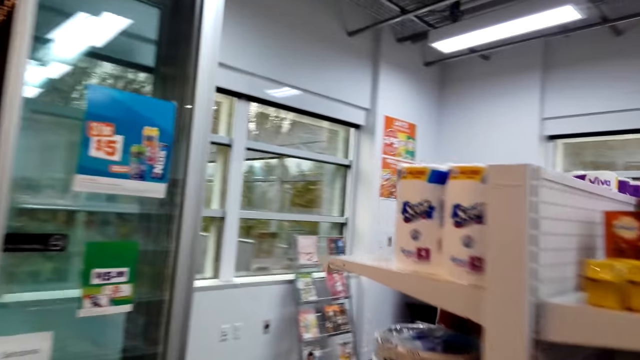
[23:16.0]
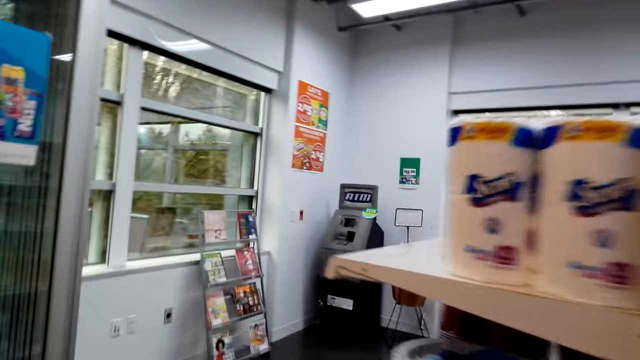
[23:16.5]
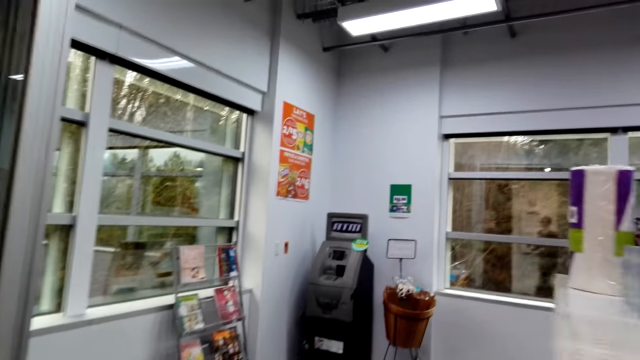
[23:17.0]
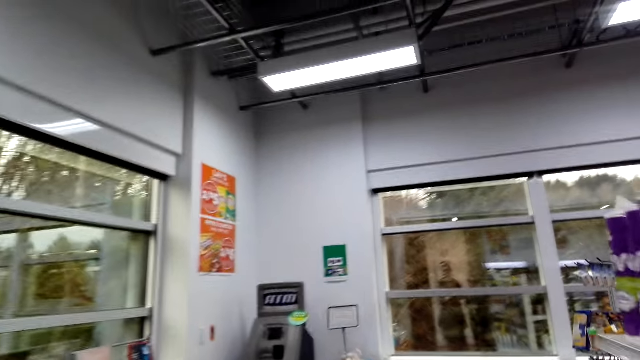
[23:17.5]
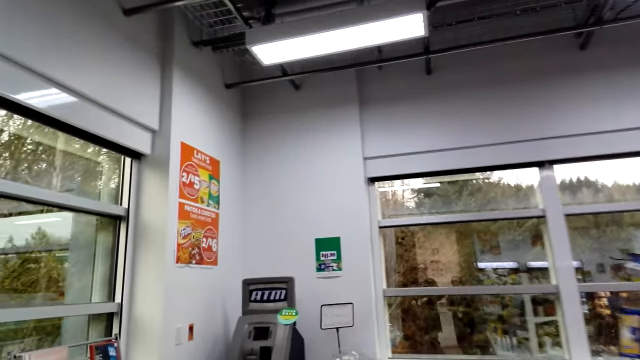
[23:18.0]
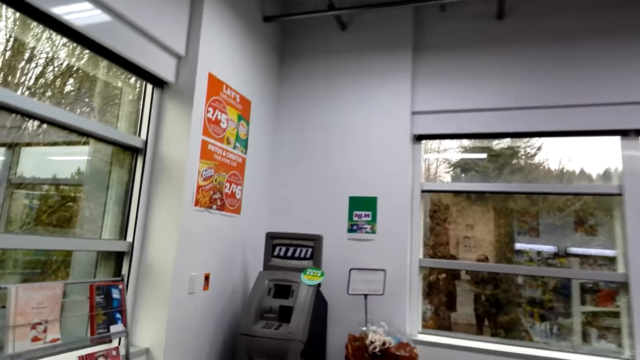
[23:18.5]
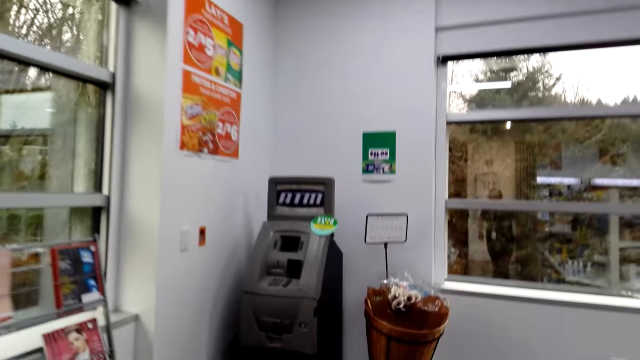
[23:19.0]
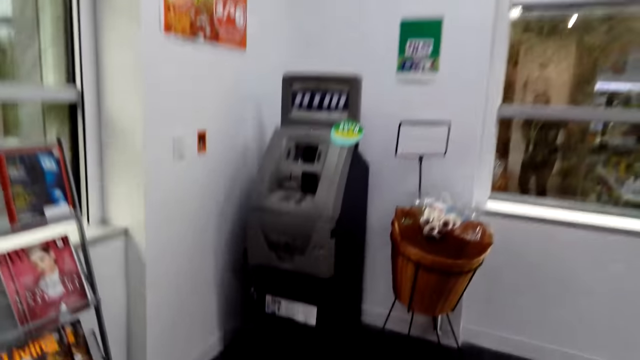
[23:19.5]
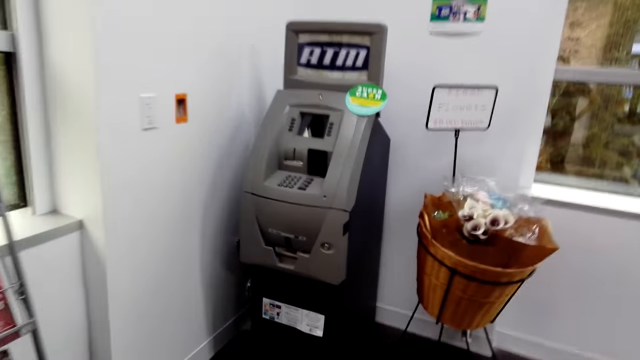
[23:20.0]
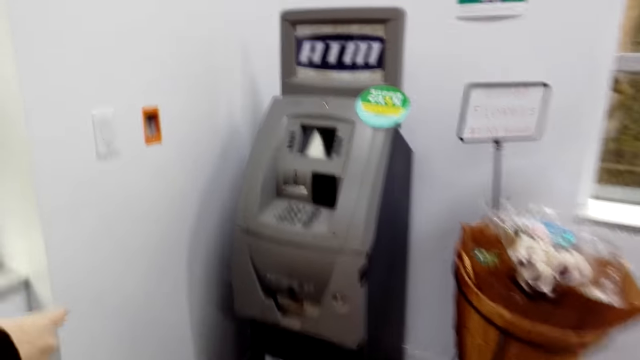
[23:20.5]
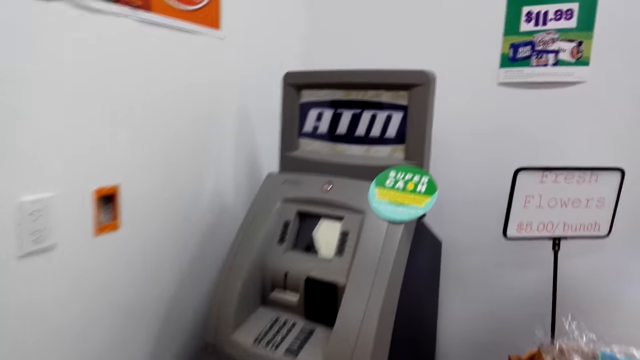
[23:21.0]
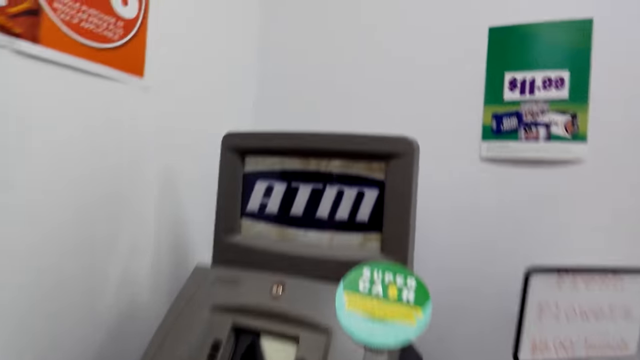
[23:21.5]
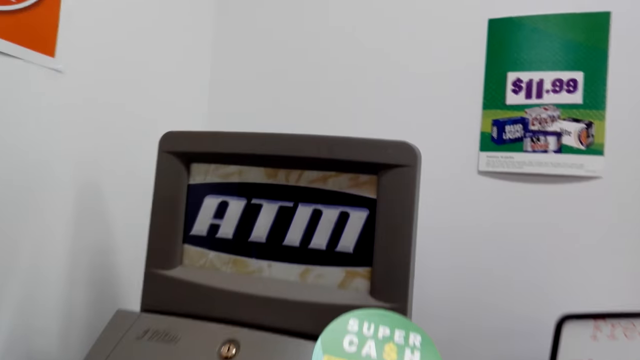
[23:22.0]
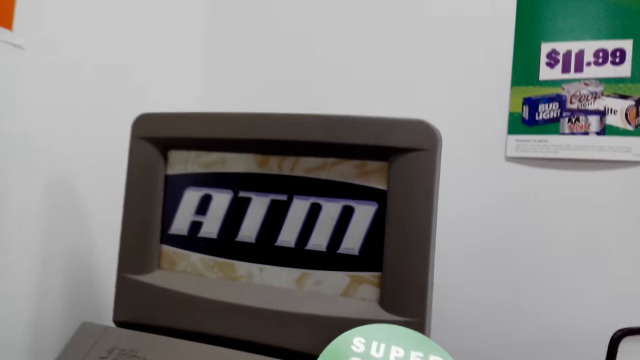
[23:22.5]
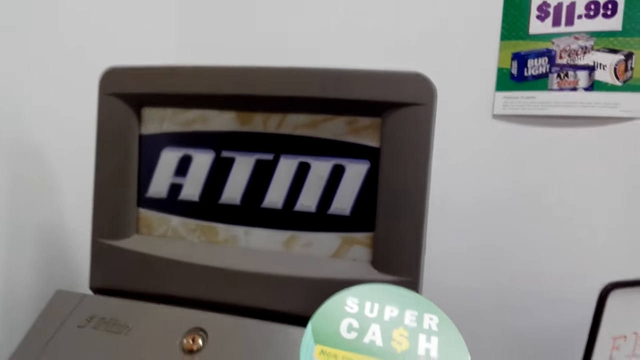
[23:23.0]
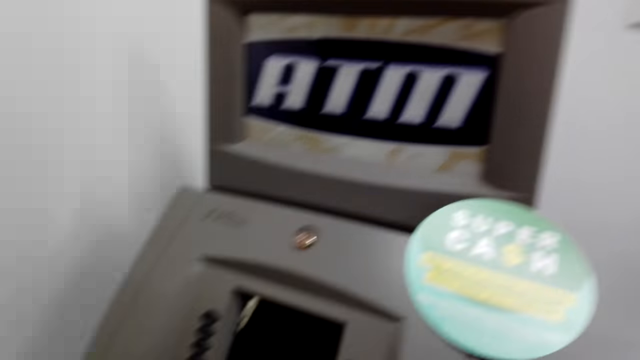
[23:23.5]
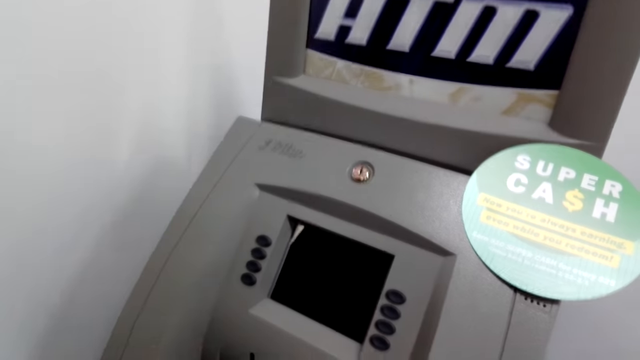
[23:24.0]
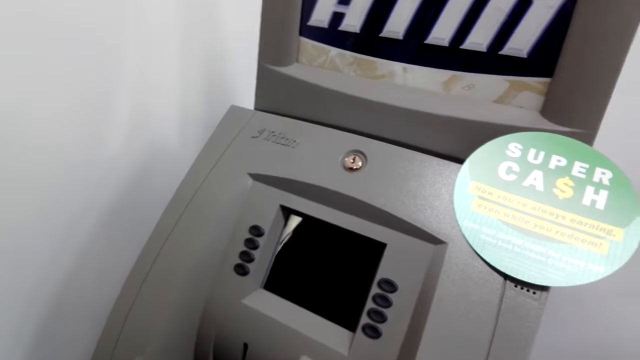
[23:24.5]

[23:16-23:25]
The camera wearer looks right. They stop.

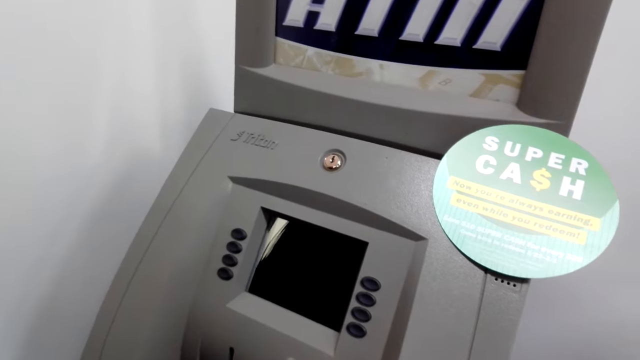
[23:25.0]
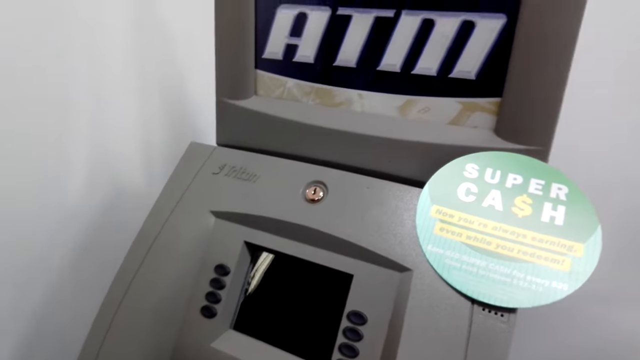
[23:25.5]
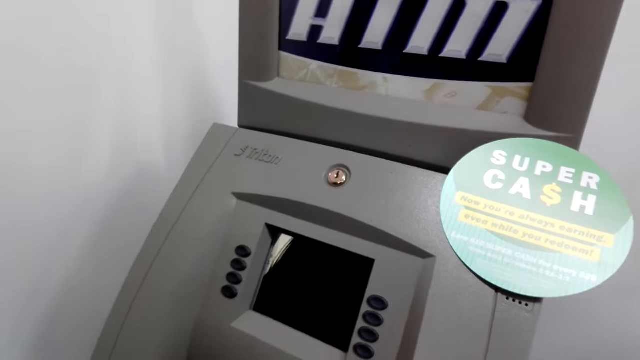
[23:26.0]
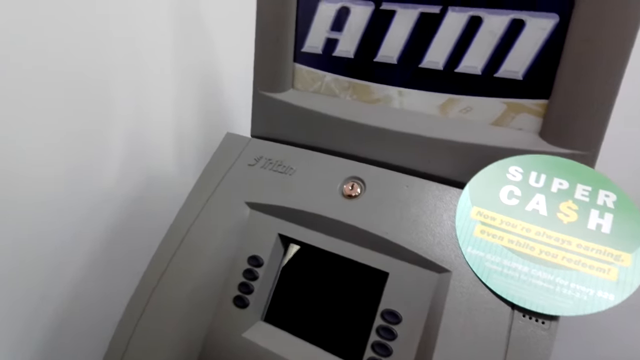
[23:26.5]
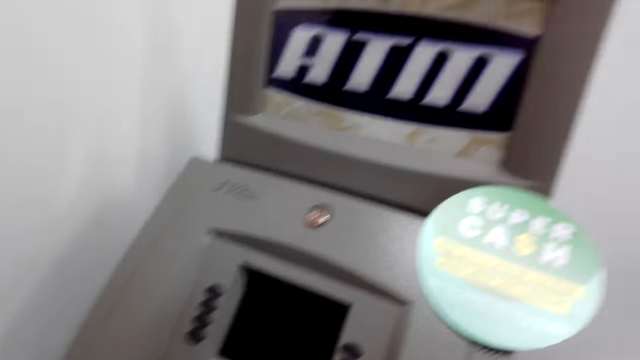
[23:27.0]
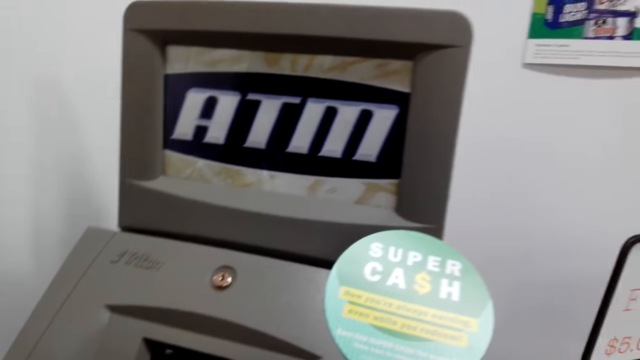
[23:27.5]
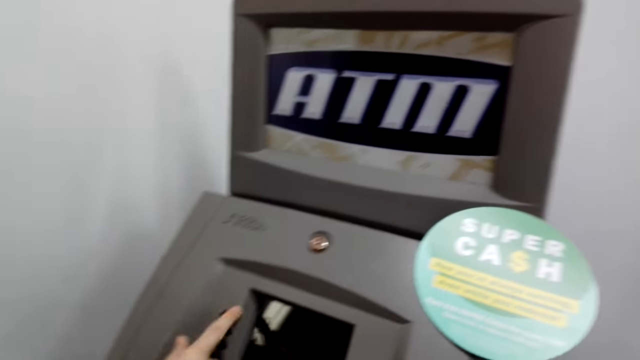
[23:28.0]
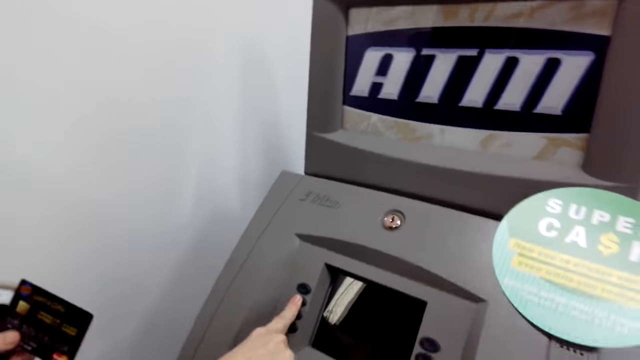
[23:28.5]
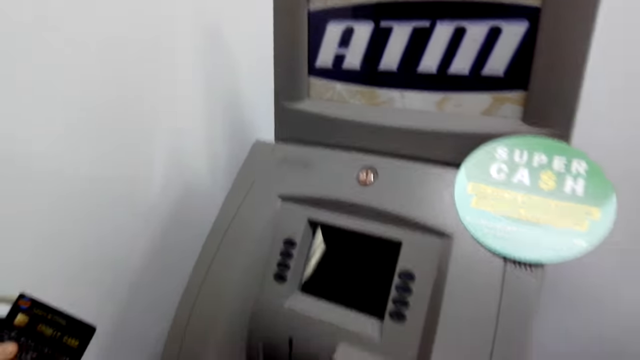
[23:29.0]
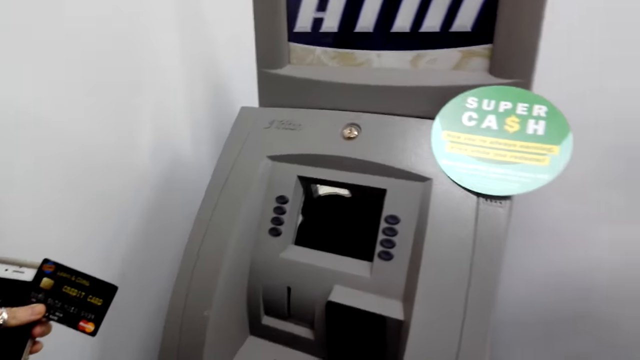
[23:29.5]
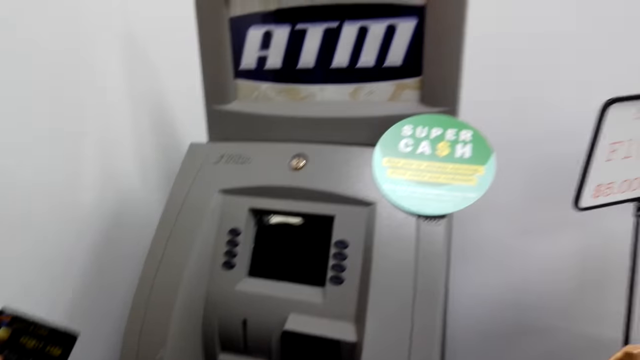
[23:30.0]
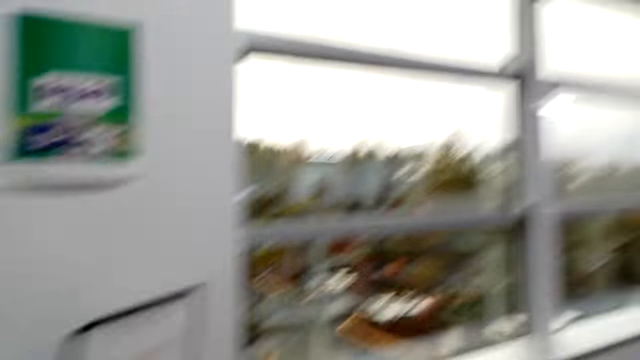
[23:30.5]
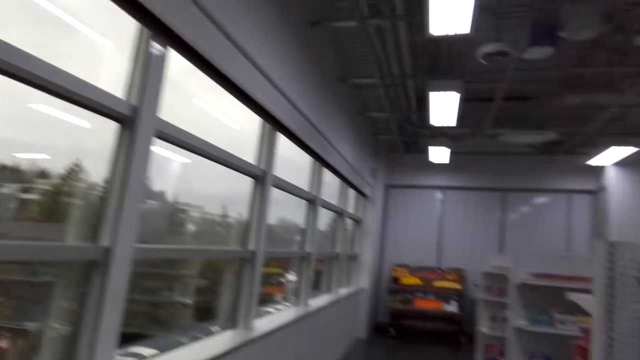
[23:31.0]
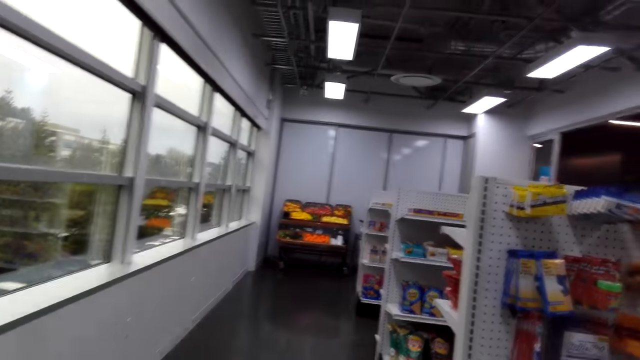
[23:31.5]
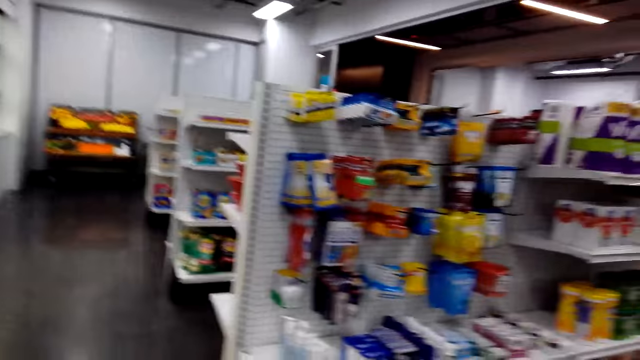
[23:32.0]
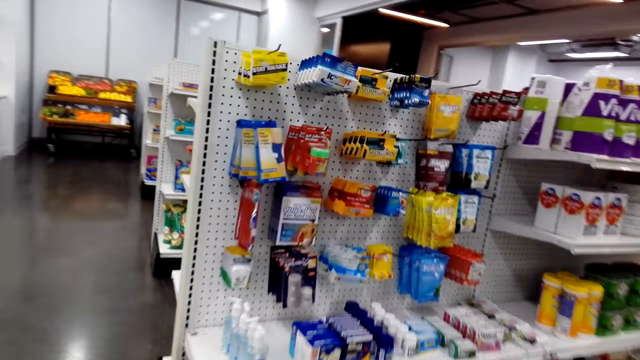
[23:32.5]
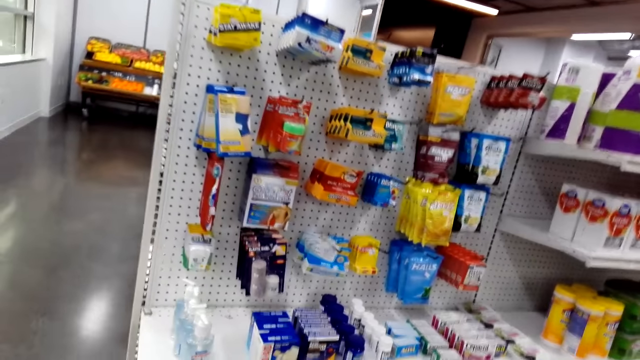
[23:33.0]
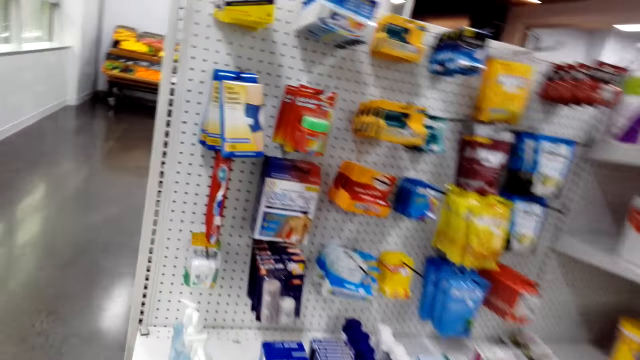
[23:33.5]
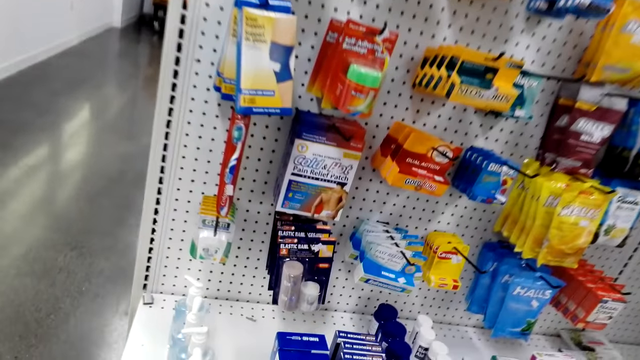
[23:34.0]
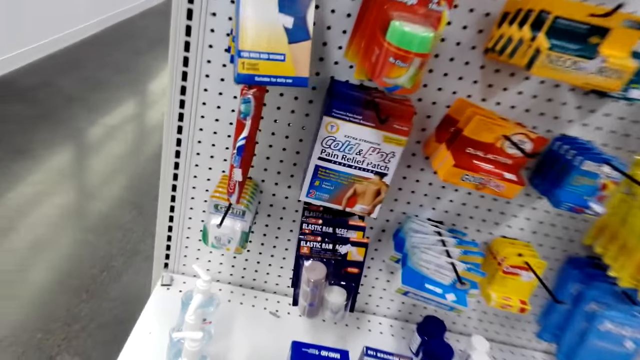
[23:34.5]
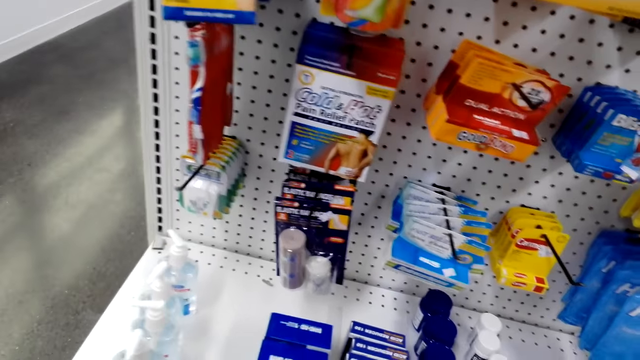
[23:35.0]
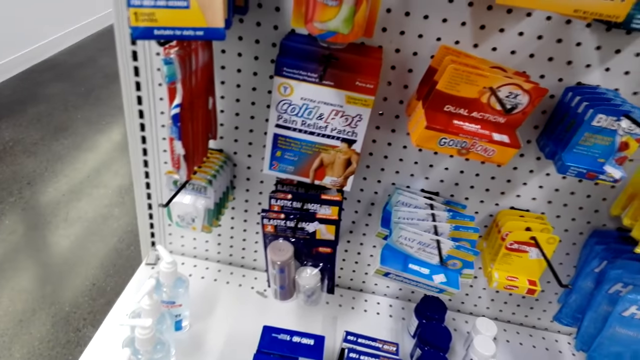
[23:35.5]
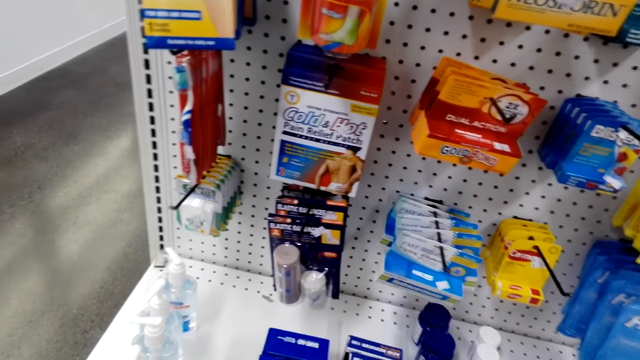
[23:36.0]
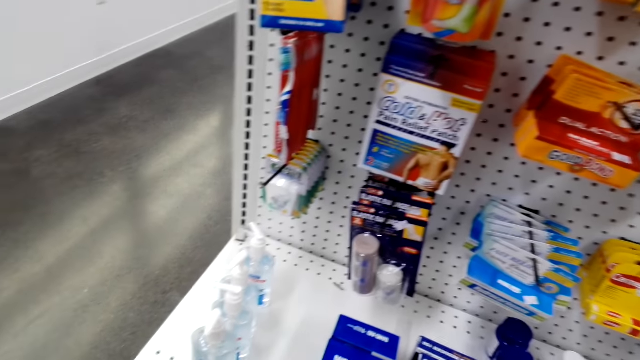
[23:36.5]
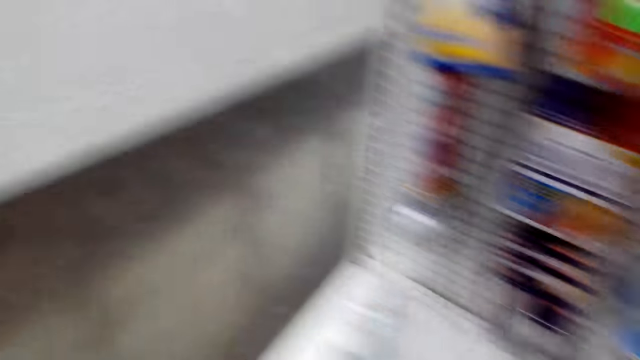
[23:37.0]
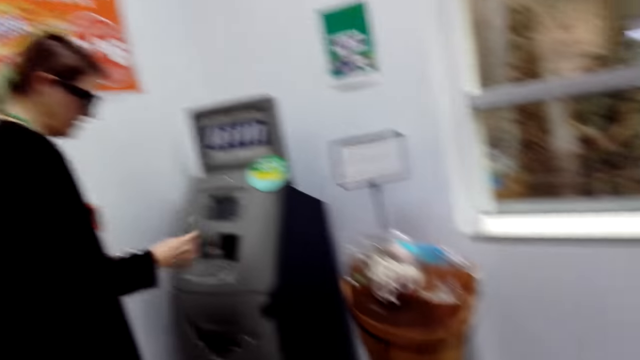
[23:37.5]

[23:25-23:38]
A woman speaks. The camera wearer stands in front of an automated machine. They open the machine. They swap the card. They touch the ATM. They enter the pin on the machine. They look right, walk left, walk forward and look around.
